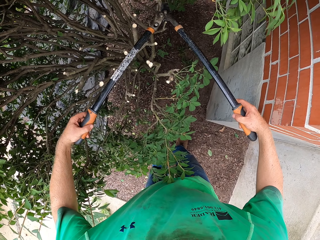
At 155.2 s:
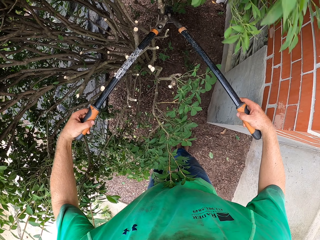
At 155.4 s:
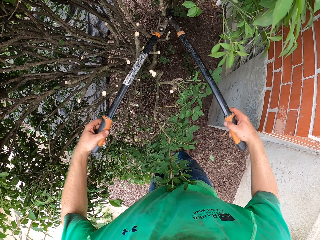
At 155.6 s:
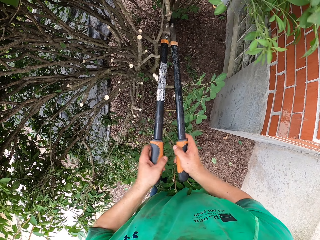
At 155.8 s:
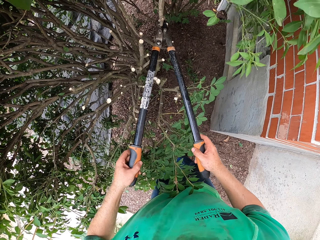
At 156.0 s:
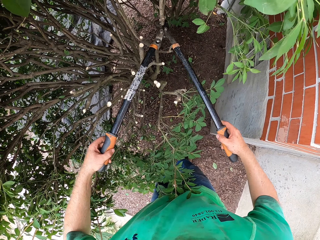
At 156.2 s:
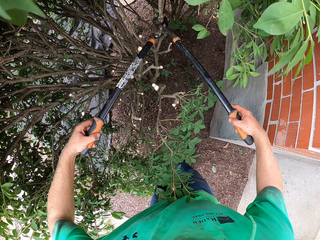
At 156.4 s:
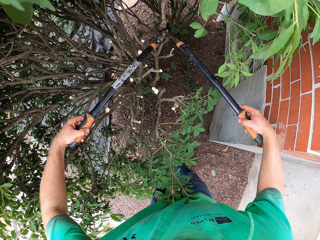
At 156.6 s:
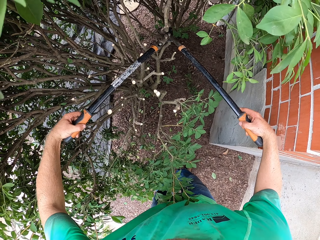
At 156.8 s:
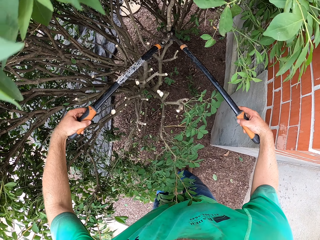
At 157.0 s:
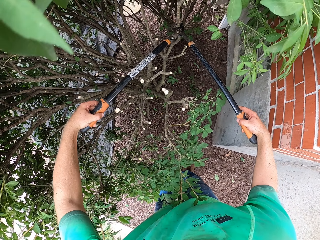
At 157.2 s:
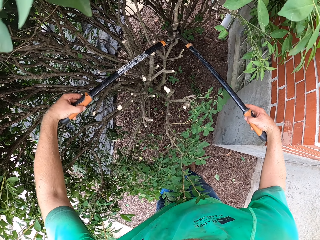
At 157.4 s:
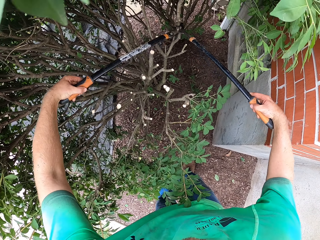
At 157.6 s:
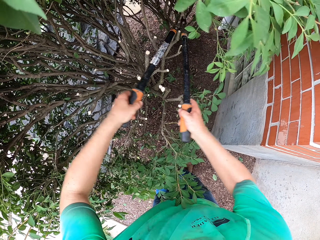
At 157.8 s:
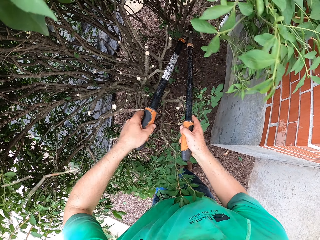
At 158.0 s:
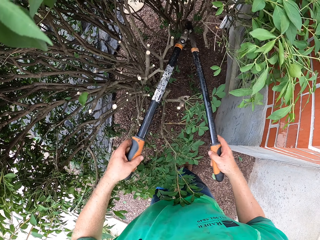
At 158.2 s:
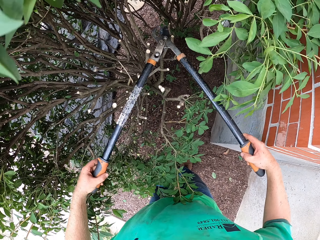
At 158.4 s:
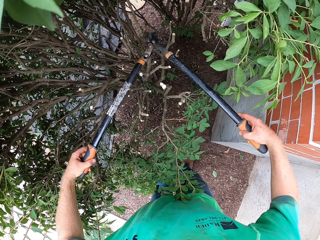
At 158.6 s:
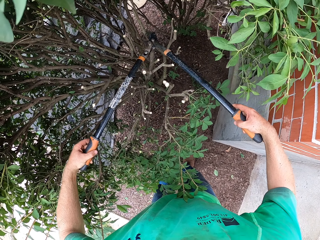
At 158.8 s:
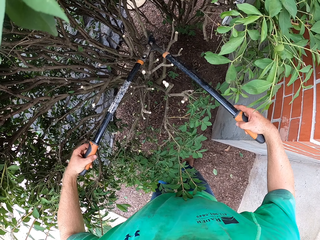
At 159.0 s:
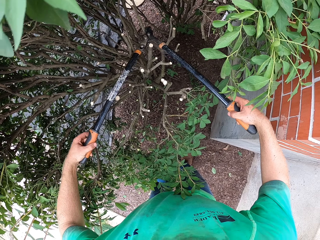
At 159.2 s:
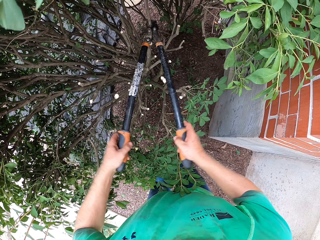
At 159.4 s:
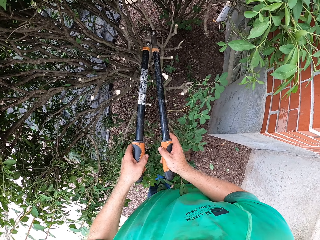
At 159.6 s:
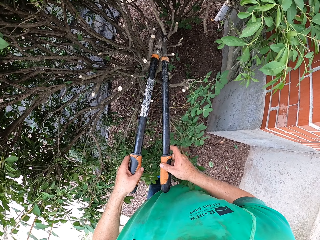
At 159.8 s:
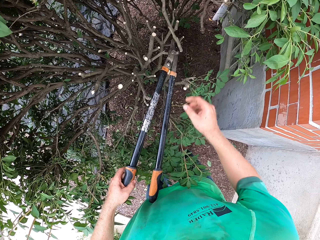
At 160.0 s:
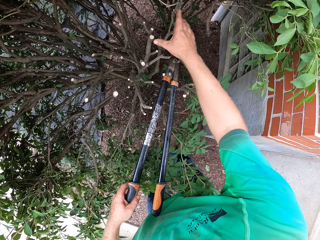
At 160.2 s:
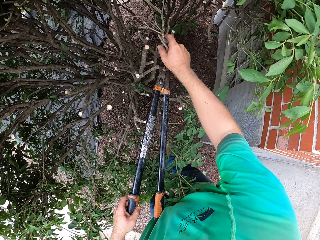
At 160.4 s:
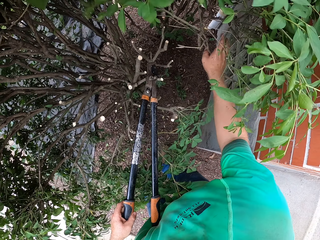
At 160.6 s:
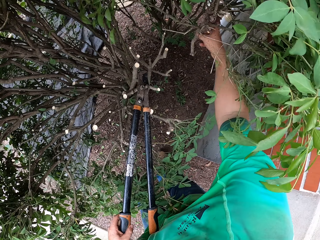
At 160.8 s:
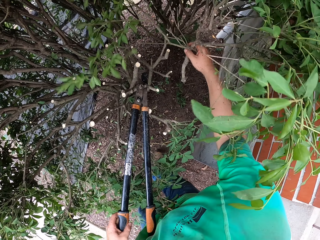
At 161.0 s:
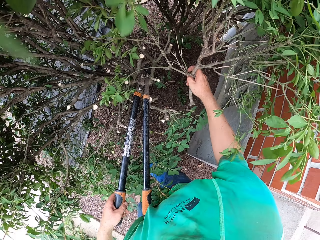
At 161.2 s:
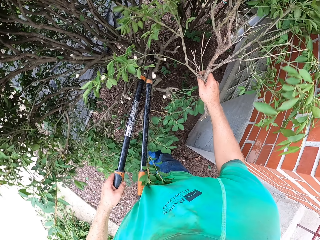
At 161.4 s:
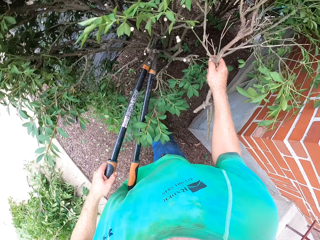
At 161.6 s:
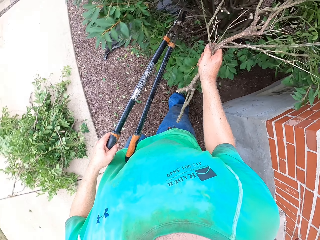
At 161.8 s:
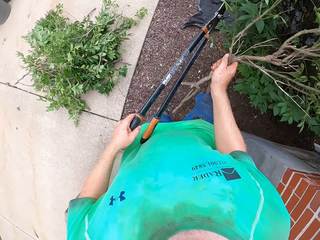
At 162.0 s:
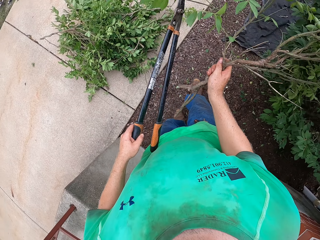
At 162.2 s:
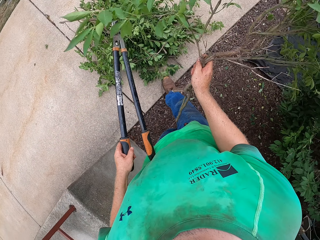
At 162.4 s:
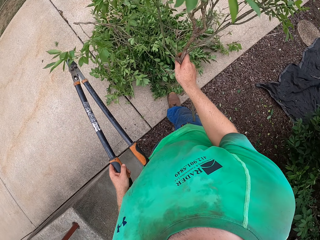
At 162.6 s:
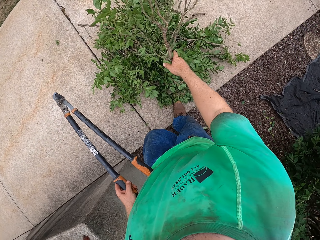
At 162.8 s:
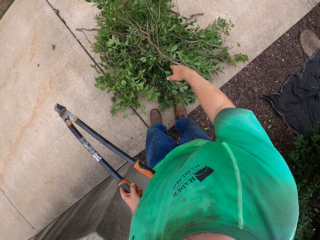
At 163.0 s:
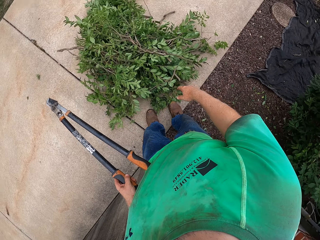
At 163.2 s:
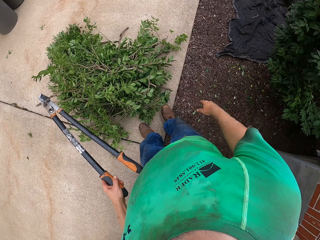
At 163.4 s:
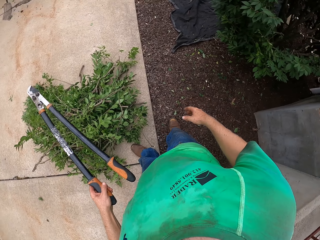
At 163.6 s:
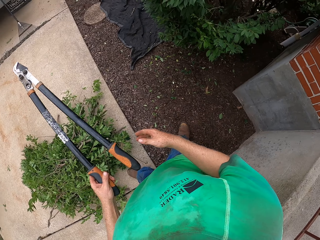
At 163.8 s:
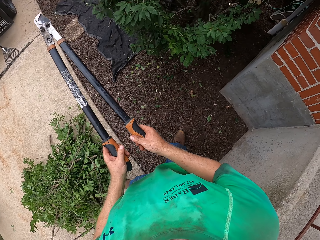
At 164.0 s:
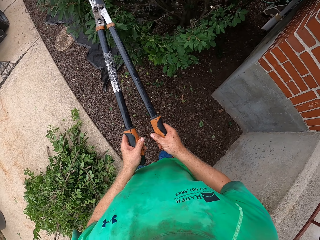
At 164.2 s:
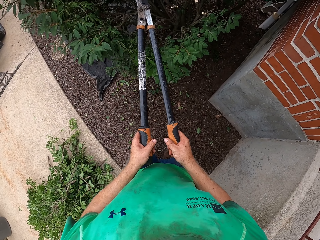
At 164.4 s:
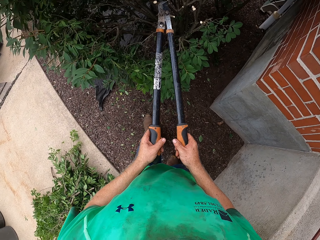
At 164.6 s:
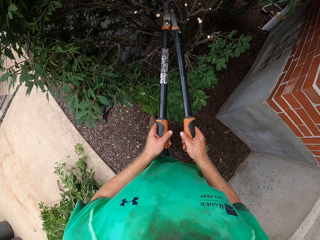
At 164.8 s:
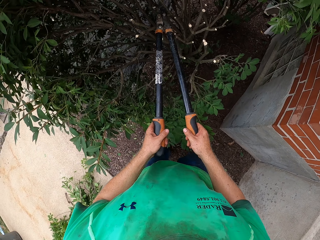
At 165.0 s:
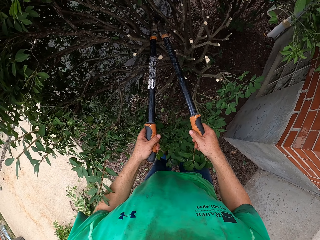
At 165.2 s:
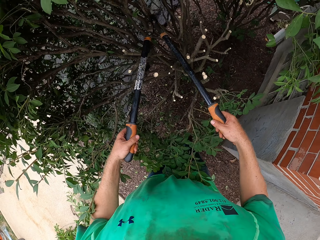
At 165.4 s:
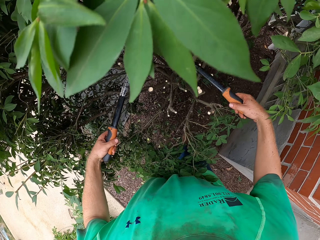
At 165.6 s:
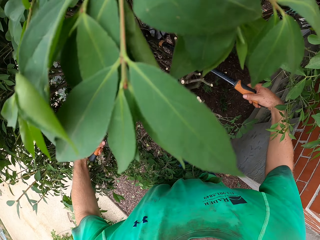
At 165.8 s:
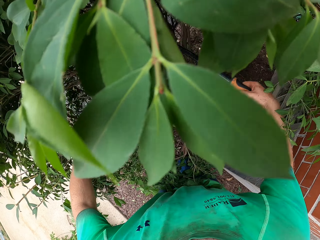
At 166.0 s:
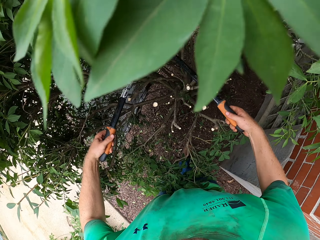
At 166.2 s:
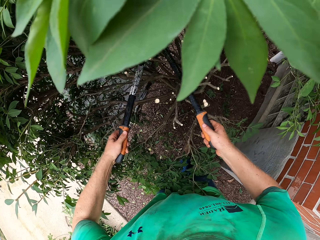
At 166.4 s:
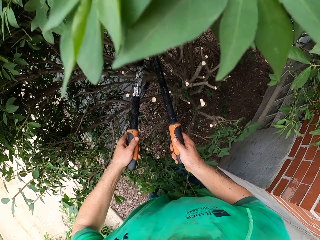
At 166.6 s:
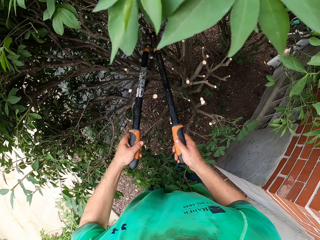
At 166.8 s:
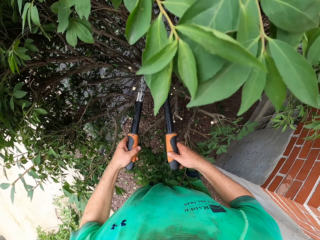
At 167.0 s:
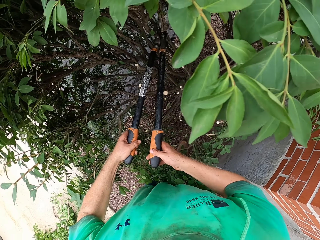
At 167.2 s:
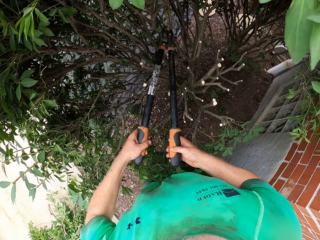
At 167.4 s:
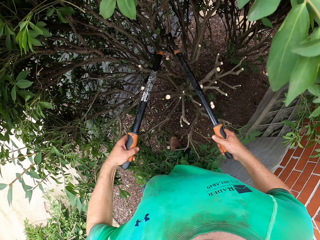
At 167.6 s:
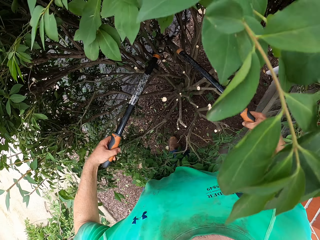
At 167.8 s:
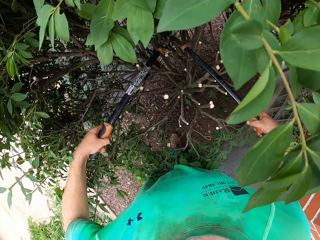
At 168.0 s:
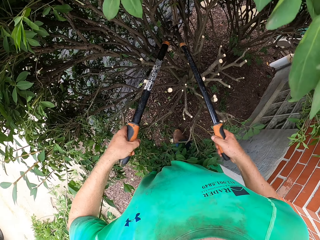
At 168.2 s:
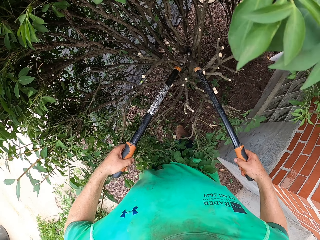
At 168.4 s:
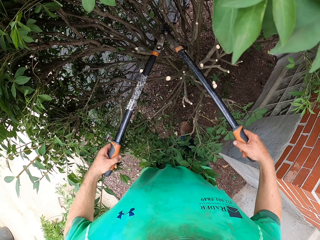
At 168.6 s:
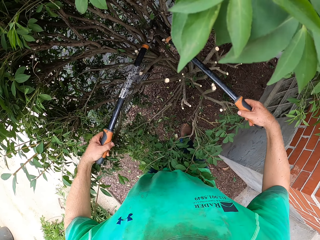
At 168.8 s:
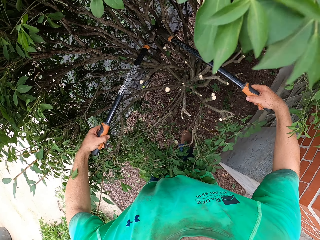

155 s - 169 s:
The camera wearer grabs the cut branches of the plant with his right hand. He throws the cut branches in his right hand on the pile of cut branches. He grabs the garden shear with both hands. He cuts some branches of the plant with the garden shear in both hands.

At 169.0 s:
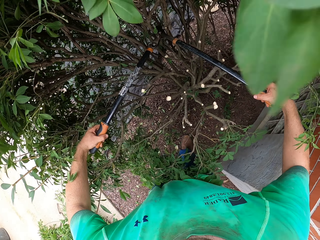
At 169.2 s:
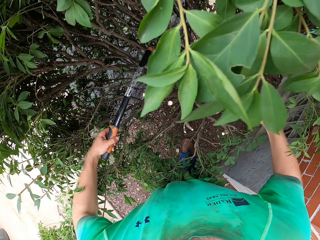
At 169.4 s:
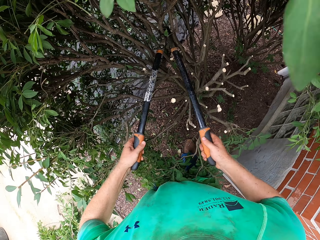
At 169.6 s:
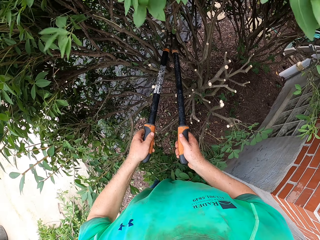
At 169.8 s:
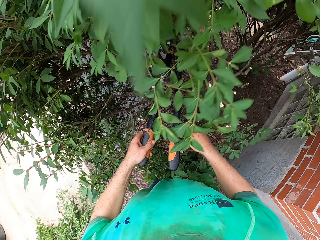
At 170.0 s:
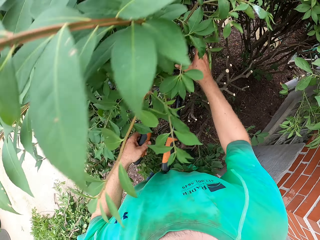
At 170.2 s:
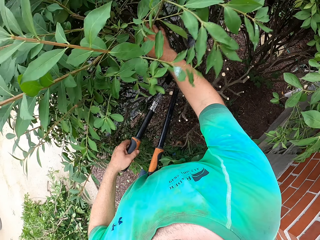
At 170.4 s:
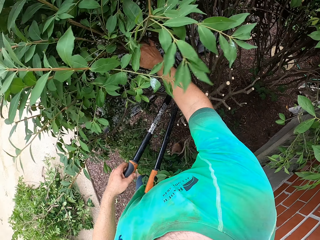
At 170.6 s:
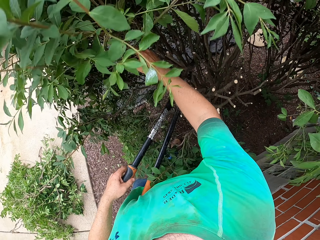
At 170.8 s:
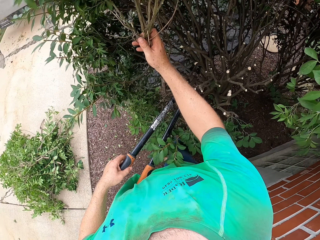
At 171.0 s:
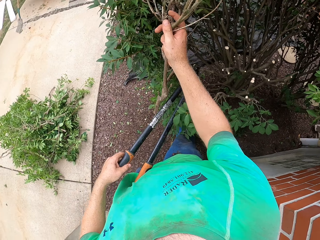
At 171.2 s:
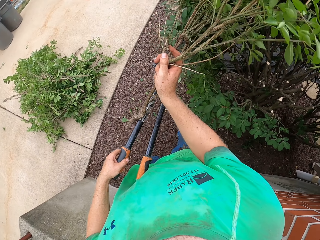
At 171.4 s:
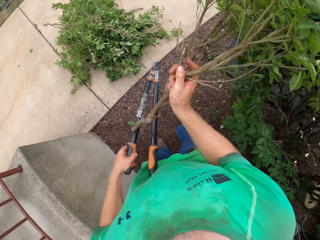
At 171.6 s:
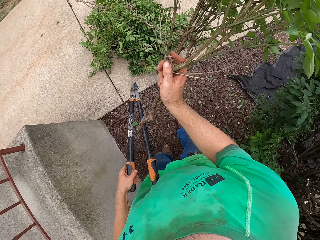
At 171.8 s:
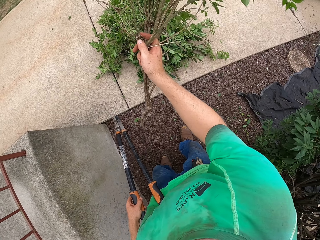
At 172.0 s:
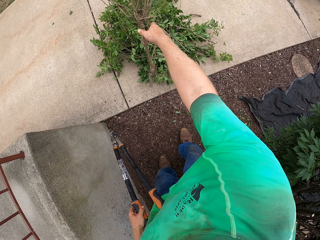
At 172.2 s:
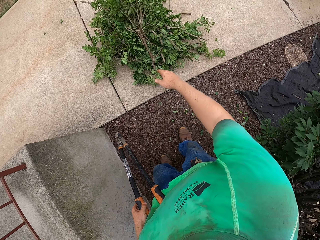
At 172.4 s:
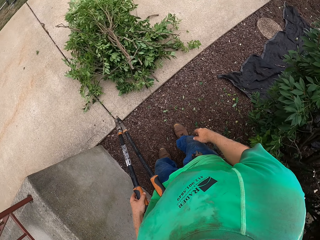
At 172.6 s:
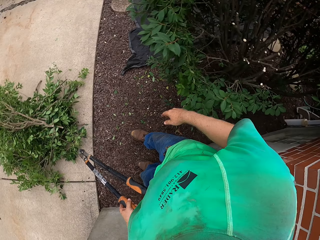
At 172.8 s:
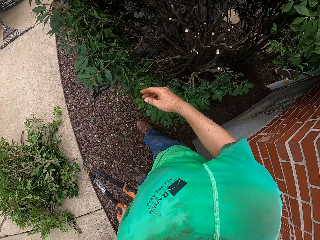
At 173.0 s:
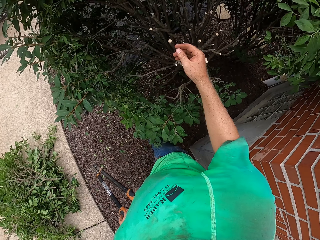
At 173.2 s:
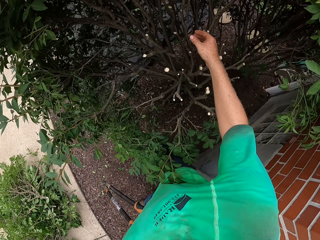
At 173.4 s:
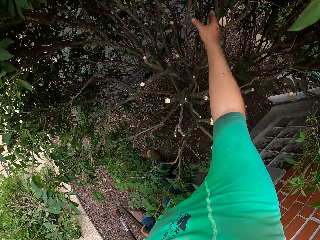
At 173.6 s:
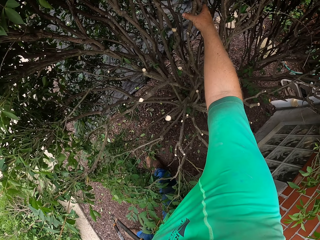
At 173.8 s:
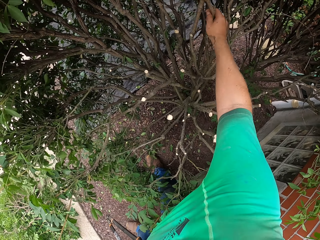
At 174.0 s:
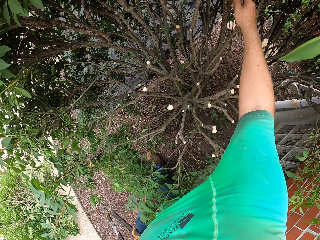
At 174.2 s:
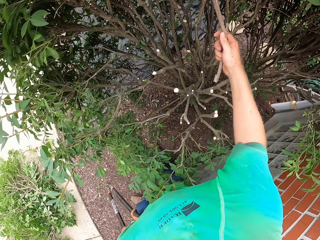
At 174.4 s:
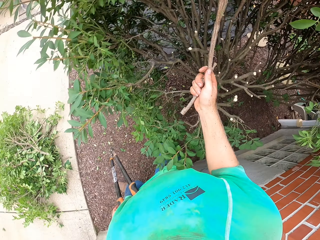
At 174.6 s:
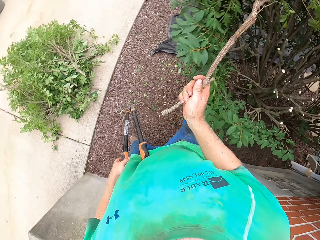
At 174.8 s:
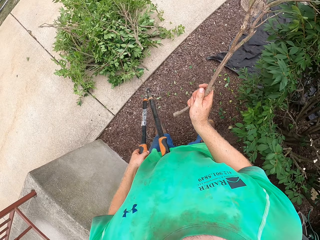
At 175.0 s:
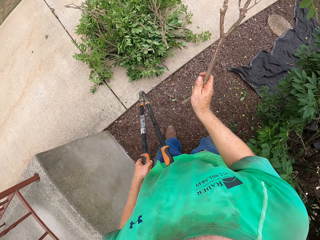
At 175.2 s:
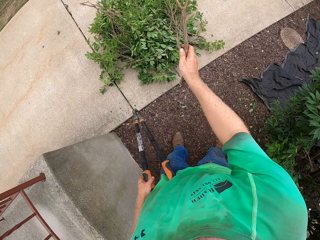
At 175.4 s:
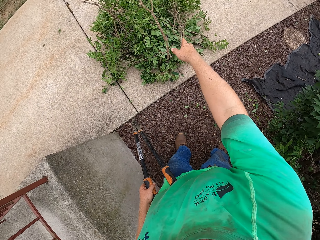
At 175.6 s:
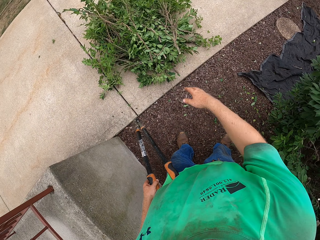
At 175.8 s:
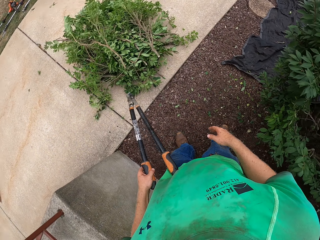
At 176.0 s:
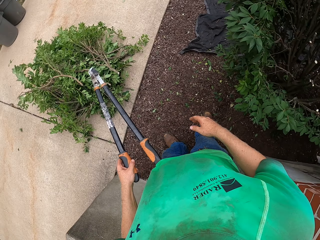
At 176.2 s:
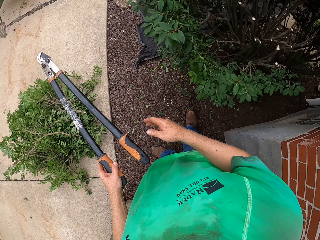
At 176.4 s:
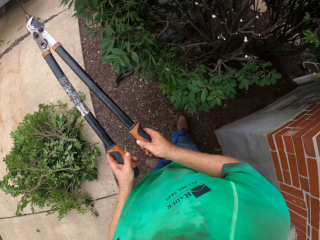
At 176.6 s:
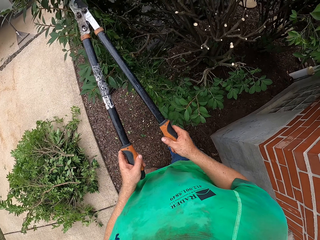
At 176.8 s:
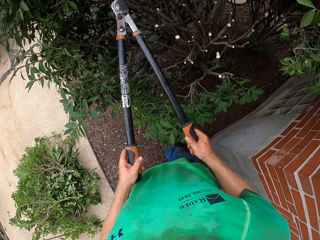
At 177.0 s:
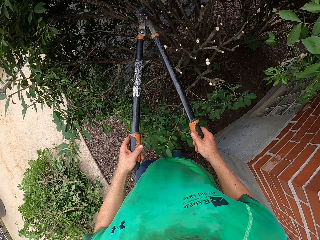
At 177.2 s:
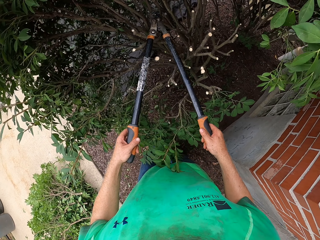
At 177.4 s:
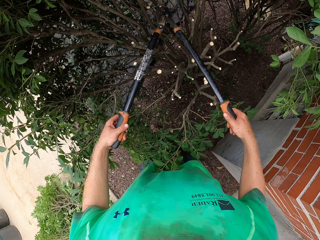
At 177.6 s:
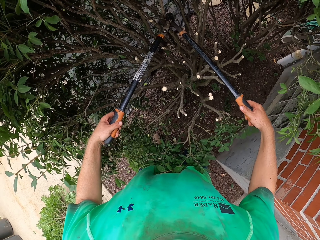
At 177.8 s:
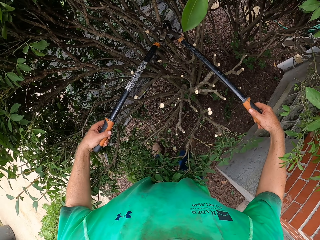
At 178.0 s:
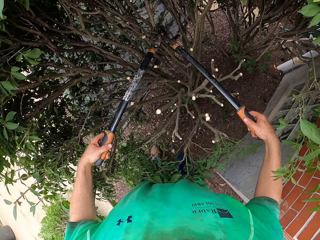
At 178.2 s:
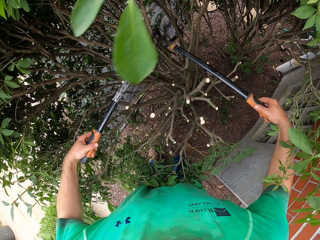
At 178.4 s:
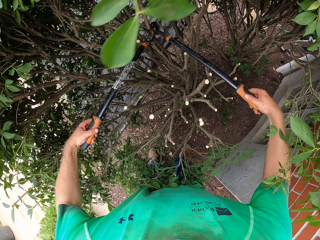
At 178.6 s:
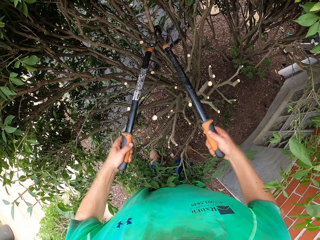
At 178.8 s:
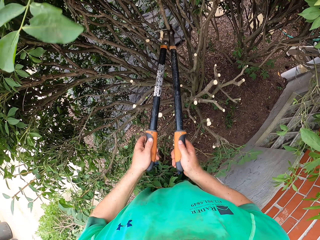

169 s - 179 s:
The camera wearer grabs the cut branch of the plant with his right hand. He throws the cut branches in his right hand on the pile of cut branches. He grabs the cut branch of the plant with his right hand. He throws the cut branch in his right hand on the pile of cut branches. He grabs the garden shear with both hands. He cuts a branch of the plant with the garden shear in both hands.
